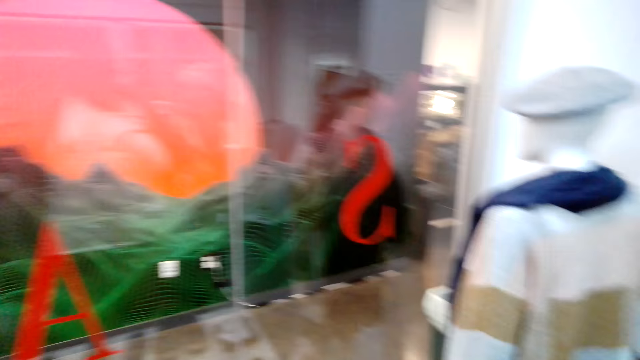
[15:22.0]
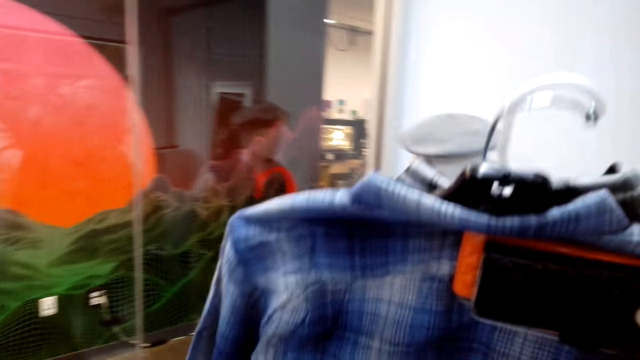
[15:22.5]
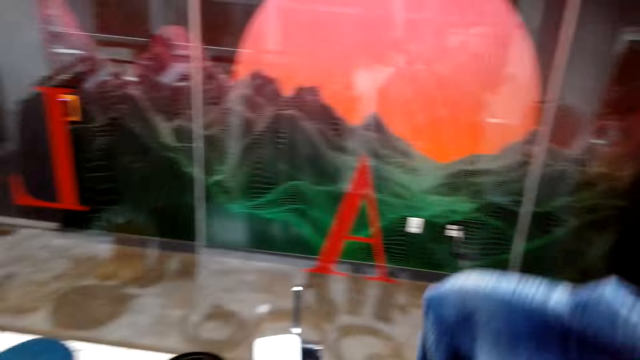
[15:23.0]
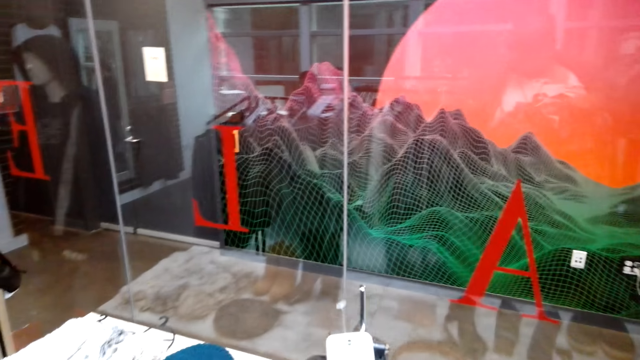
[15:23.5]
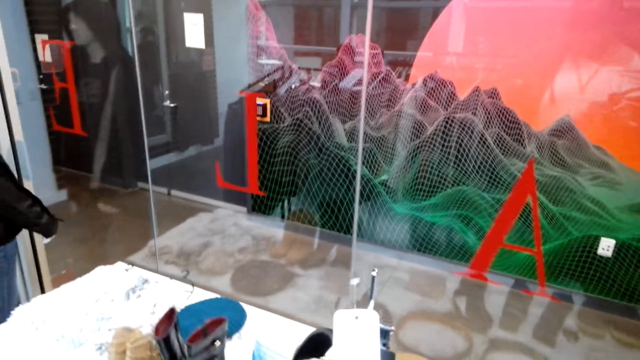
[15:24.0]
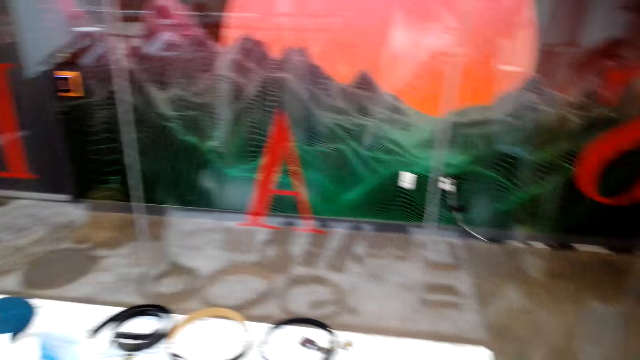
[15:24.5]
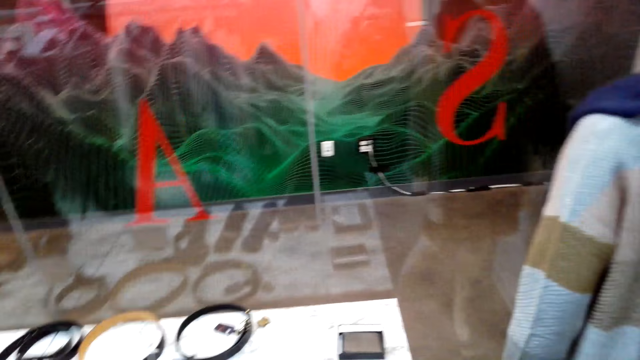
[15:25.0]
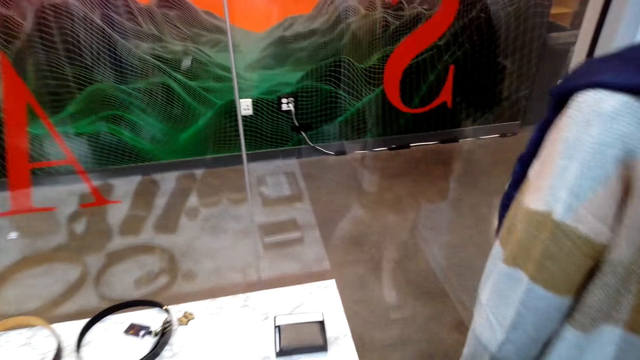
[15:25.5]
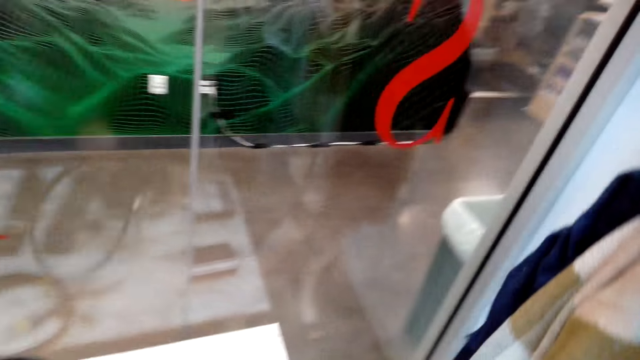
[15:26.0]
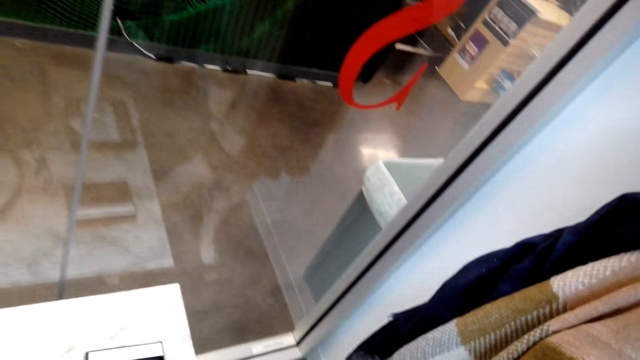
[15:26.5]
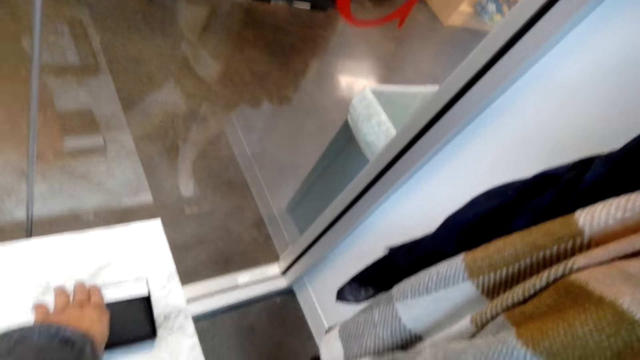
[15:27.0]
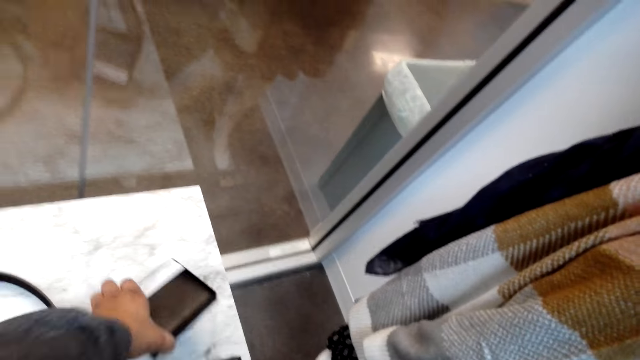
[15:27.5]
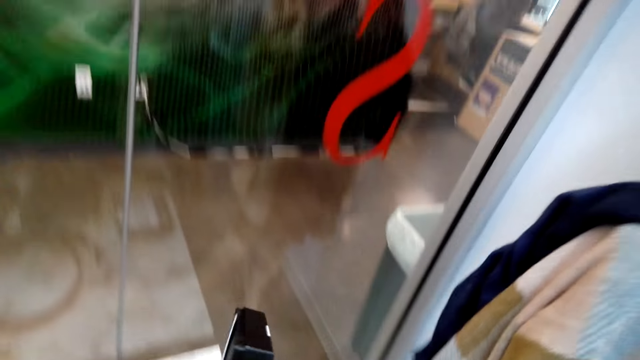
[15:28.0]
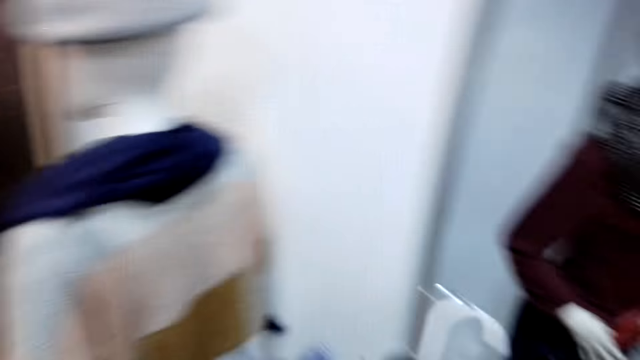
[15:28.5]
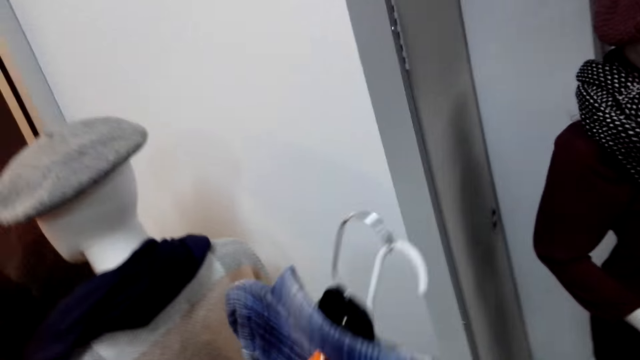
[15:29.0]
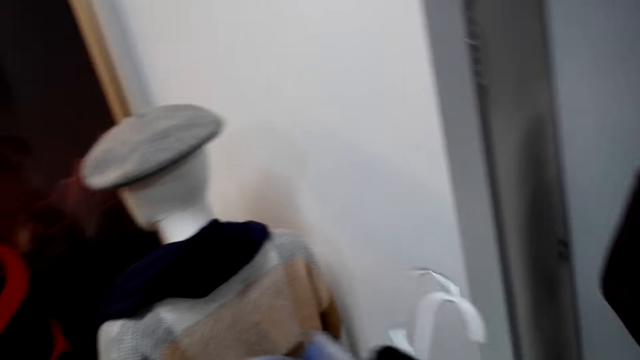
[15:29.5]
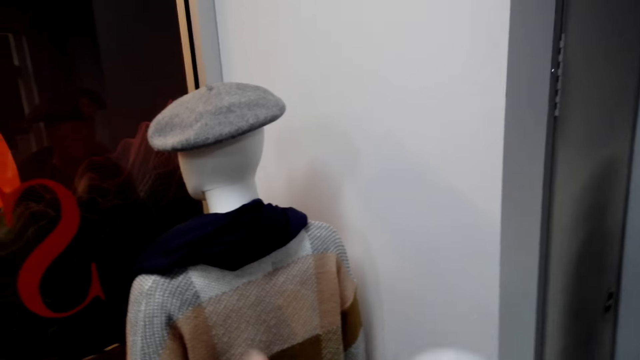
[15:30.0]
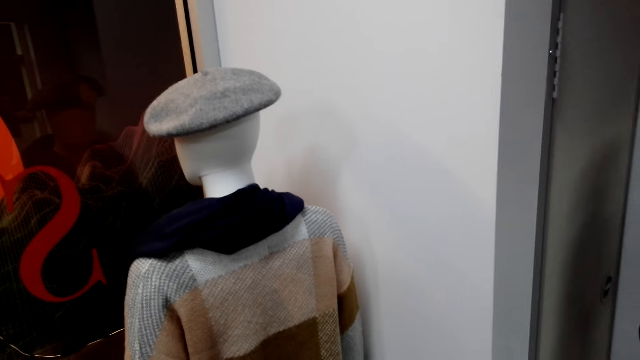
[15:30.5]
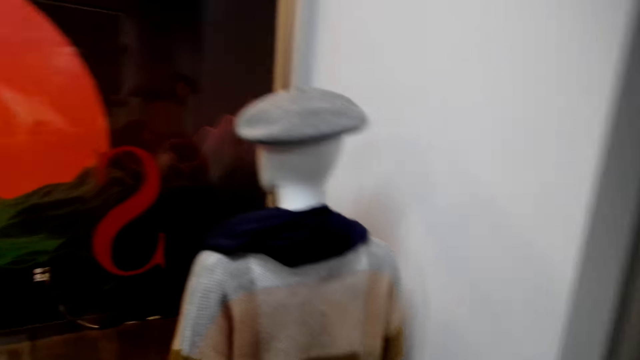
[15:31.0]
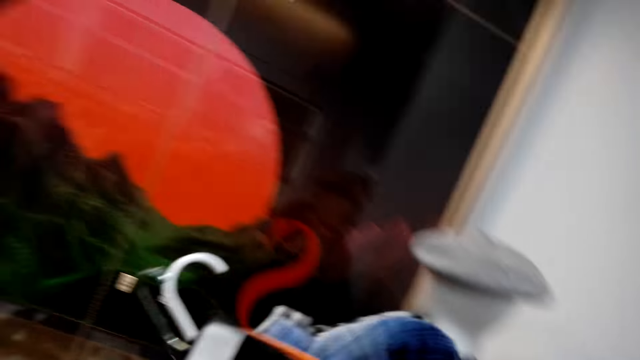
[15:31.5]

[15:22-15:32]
The camera wearer holds a belt and shirts. They look at the clothes. They hold the belt. They put the belt back on the display rack. They pick up the wallet on the display table. They hold the shirts and the wallet. They look at the clothes.

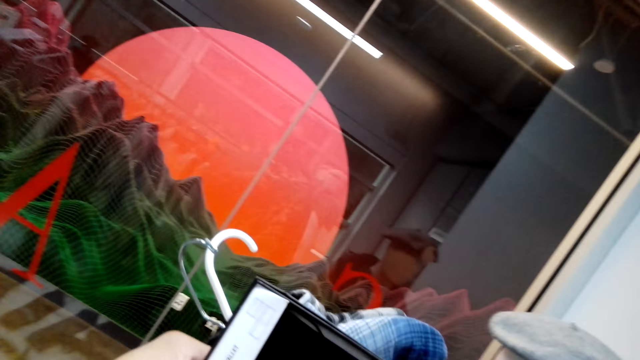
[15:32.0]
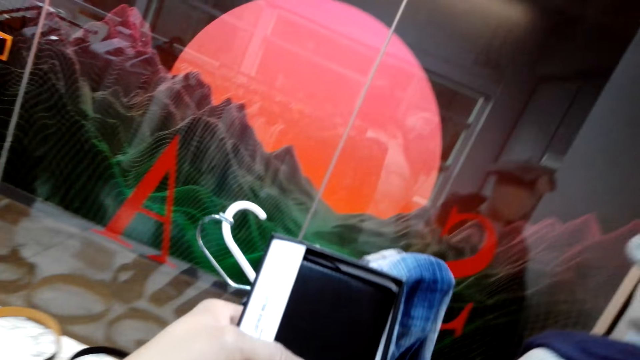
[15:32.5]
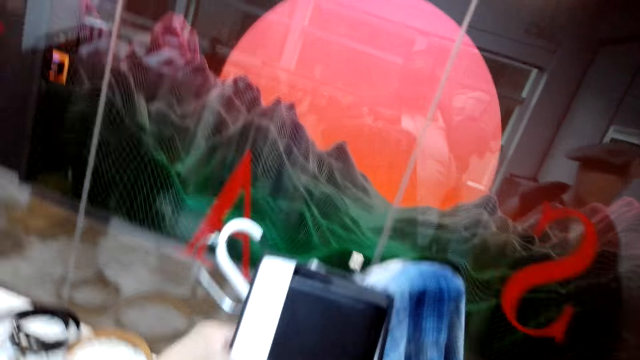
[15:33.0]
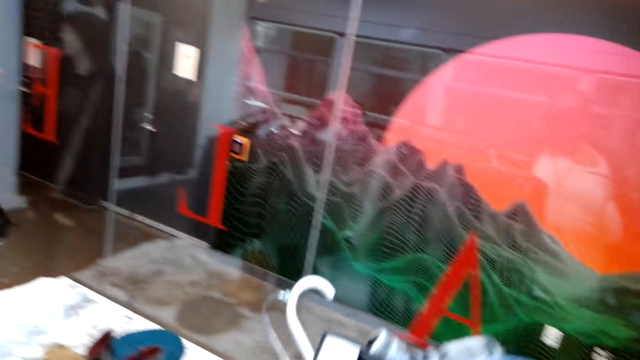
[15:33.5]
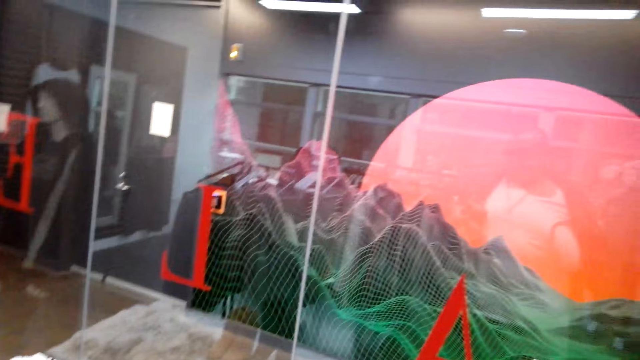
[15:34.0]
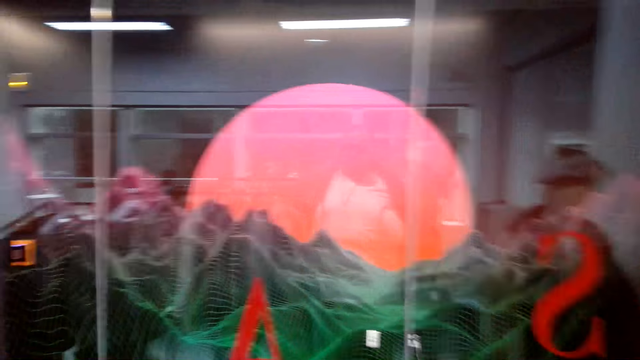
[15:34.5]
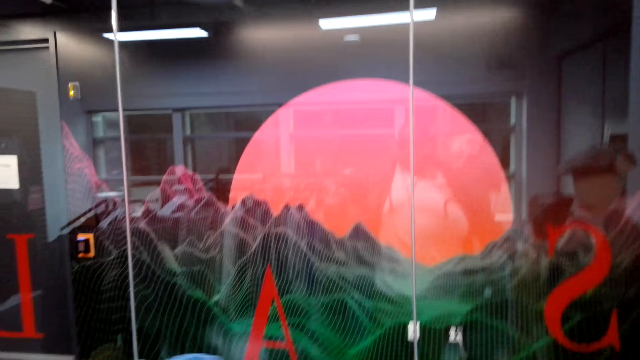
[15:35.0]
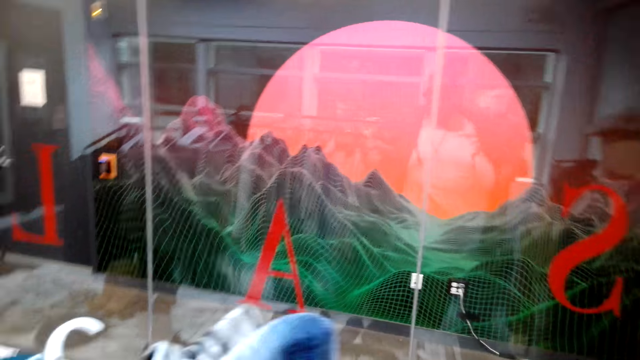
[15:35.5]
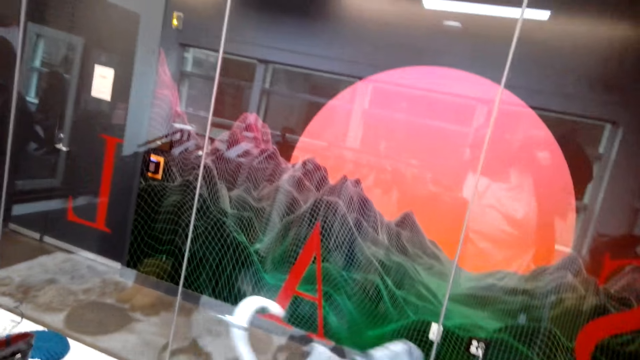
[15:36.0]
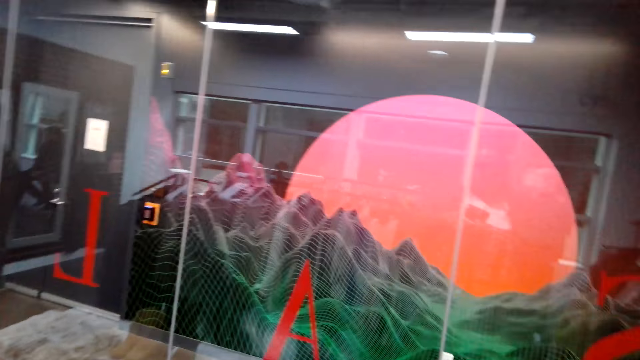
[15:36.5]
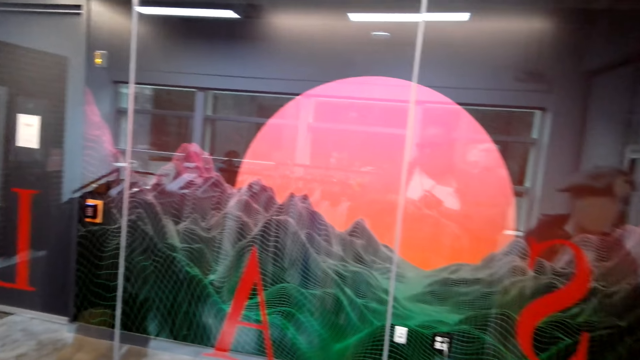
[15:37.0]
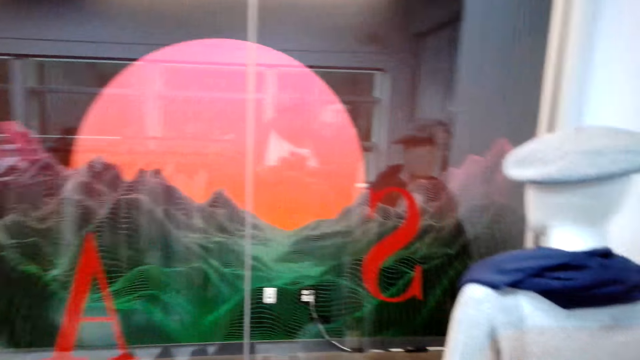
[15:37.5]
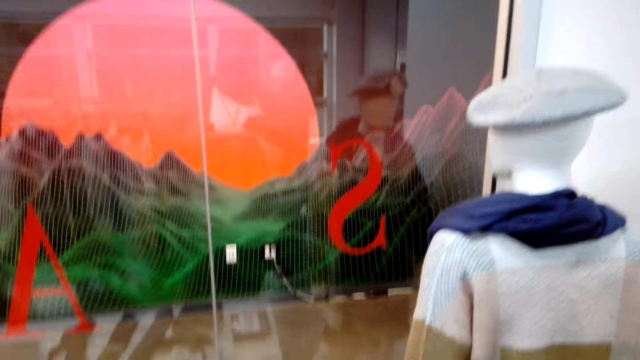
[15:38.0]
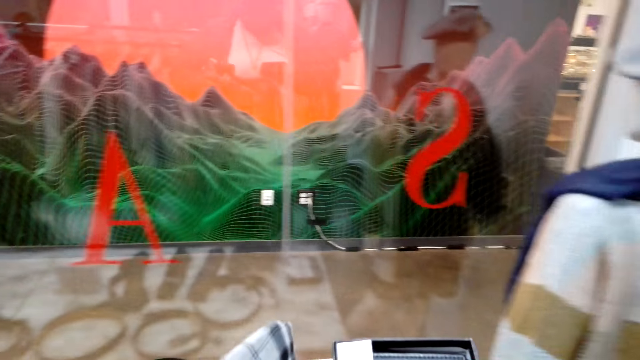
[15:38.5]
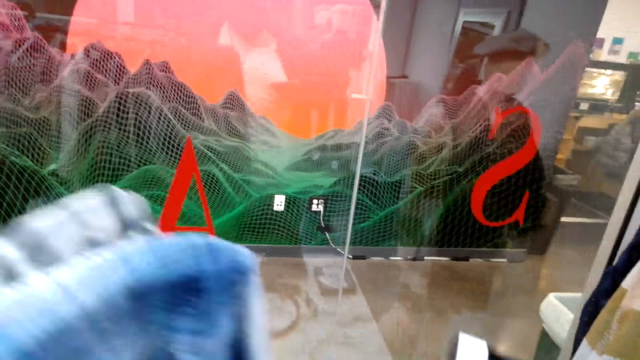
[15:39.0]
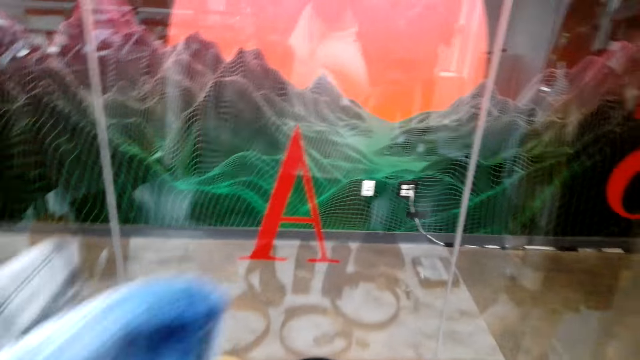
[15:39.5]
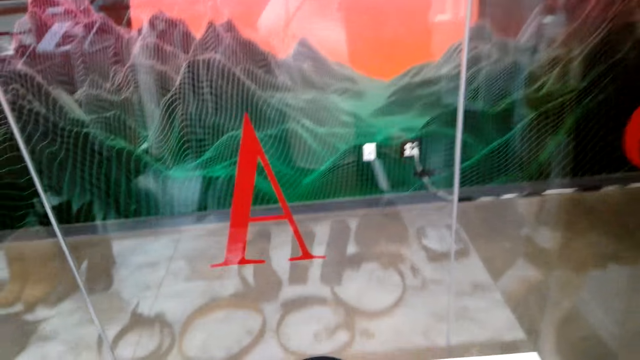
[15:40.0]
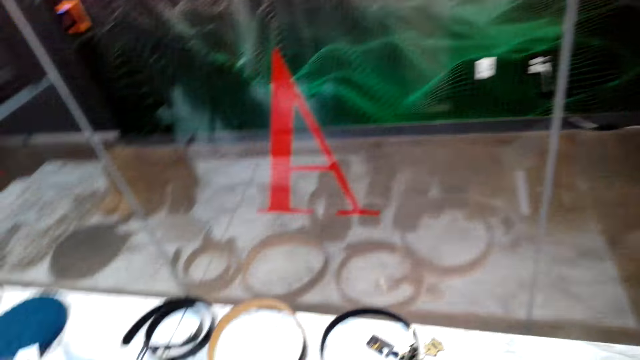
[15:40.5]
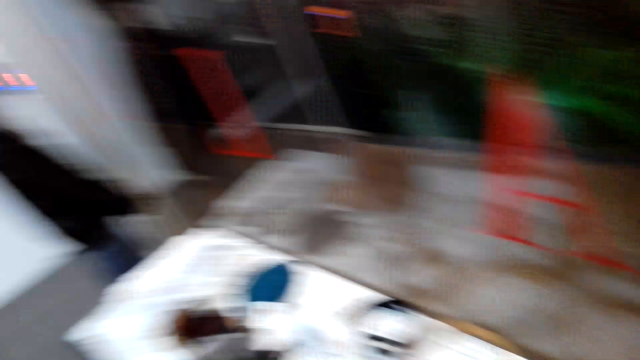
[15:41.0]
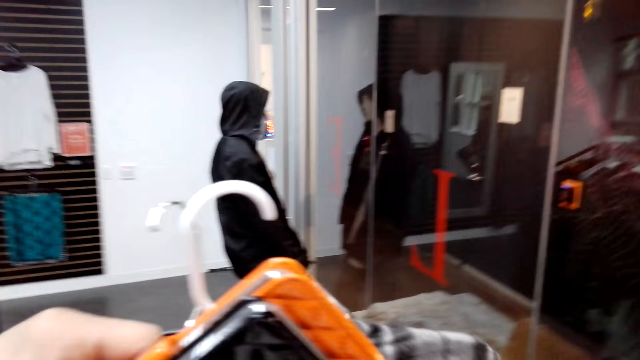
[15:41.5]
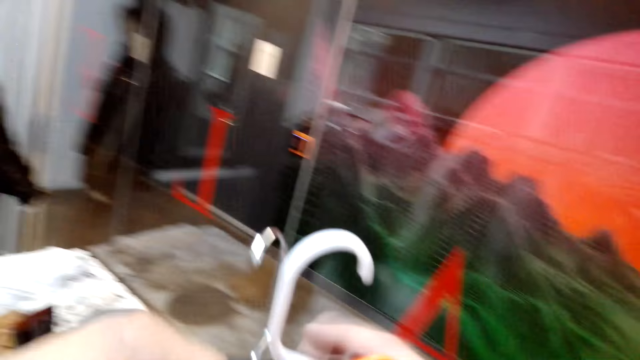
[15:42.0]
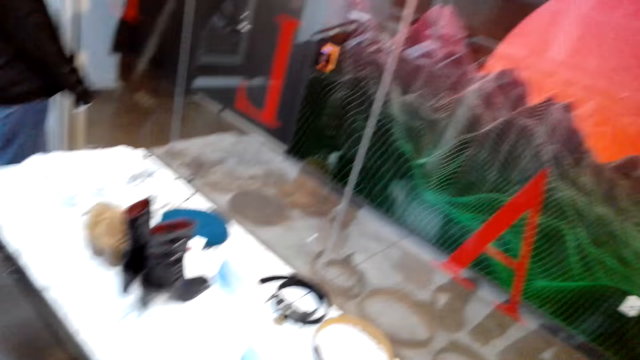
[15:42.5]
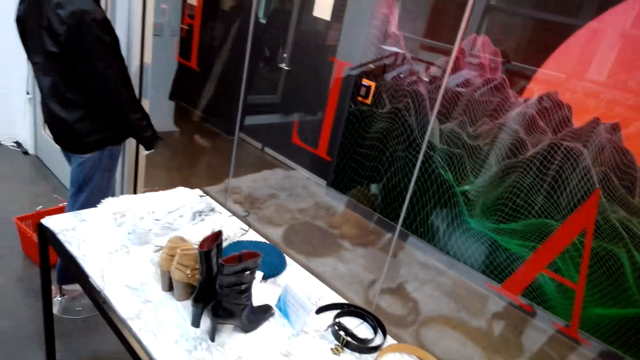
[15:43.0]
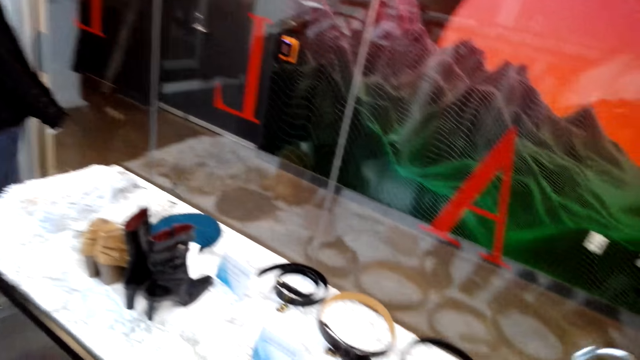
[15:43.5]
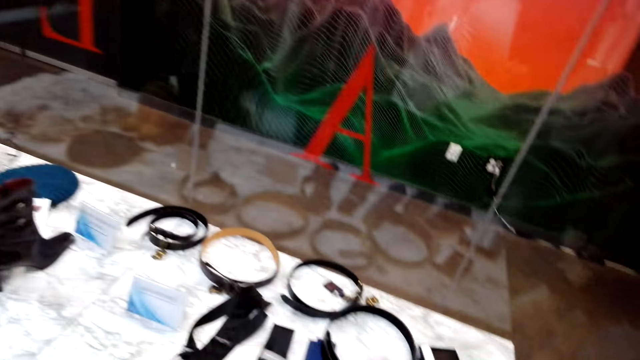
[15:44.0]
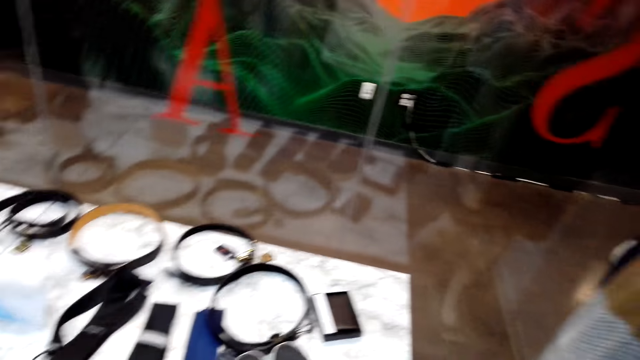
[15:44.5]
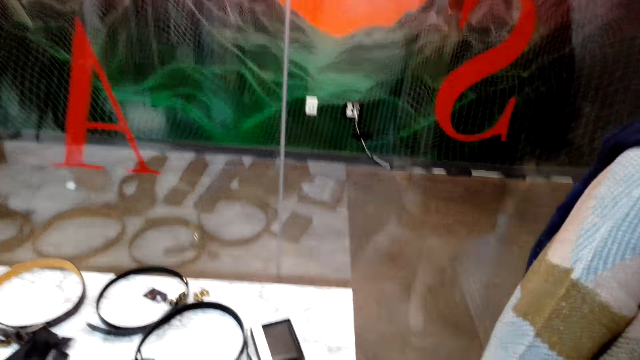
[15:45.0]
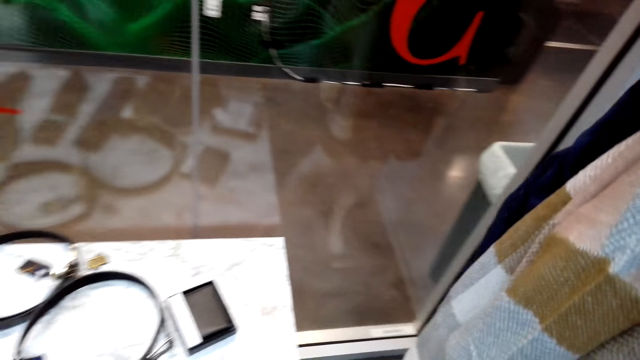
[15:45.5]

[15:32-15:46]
The camera wearer looks at the clothes, looks at the wallet. A man talks to the camera wearer. He talks to the camera wearer again. The camera wearer talks to the man. They put the wallet back, hold the shirts. They talk to the man. They hold the shirts again. They look at the clothes, look at the wallet. They turn around. They look at the display table.
